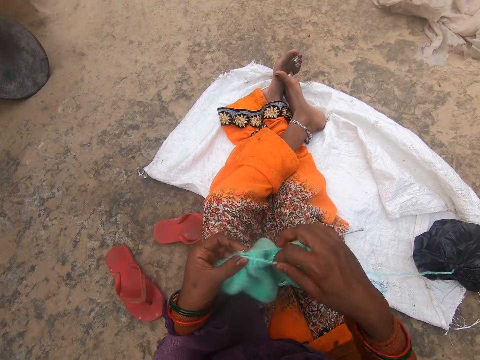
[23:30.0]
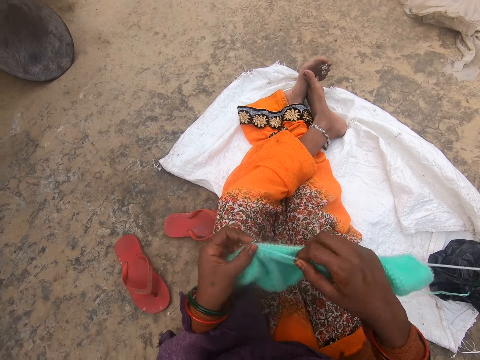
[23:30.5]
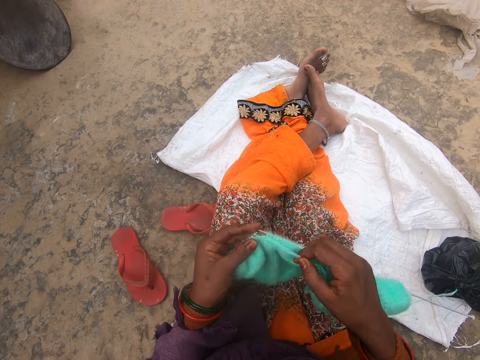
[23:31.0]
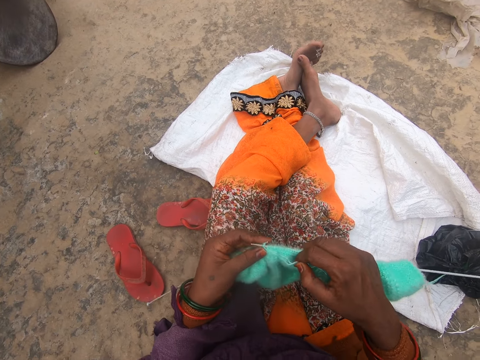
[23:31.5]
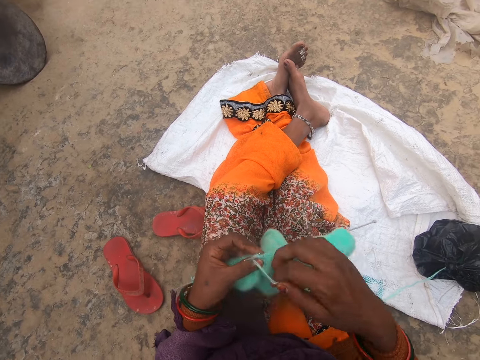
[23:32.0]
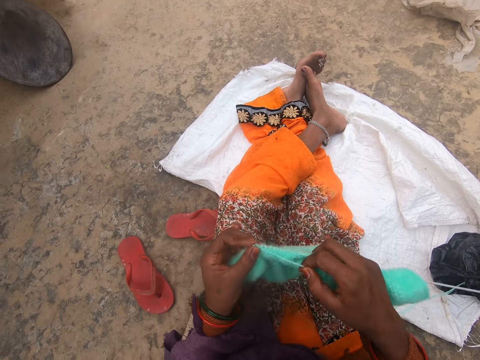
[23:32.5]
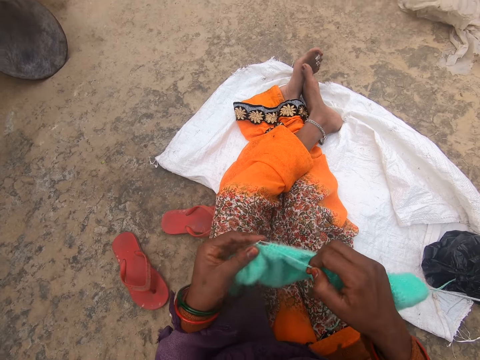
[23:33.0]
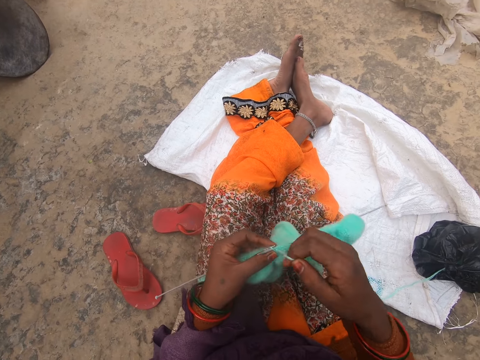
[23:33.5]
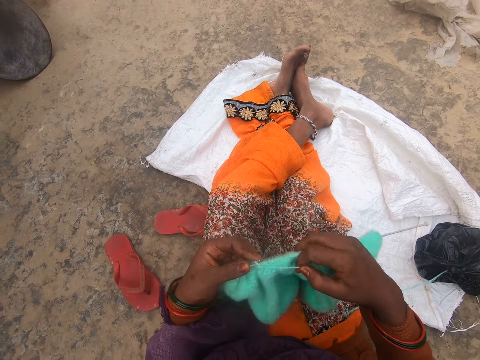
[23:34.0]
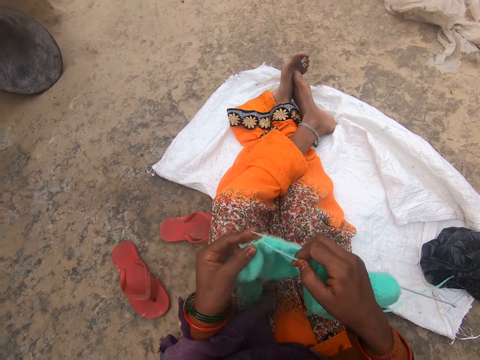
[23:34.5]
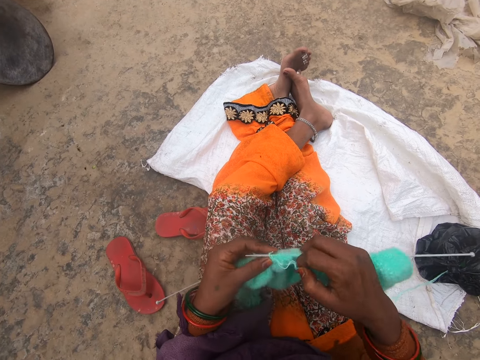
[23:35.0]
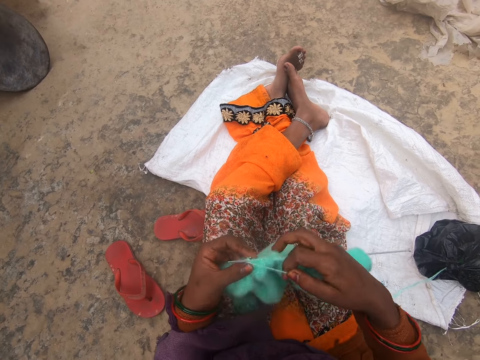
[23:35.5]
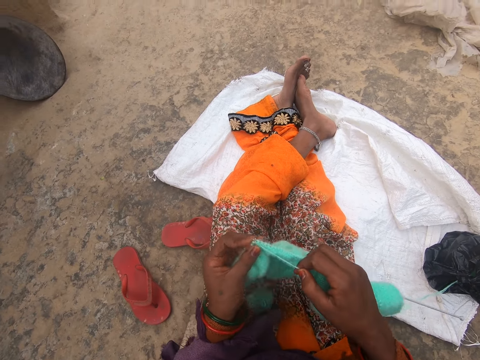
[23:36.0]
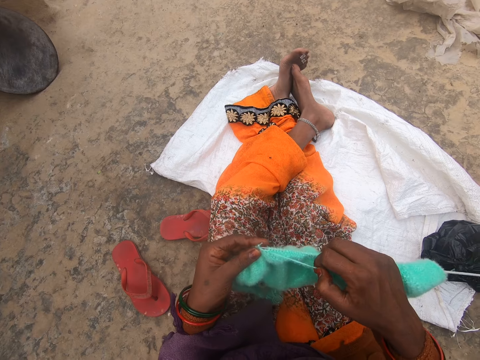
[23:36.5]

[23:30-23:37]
The camera wearer knits.

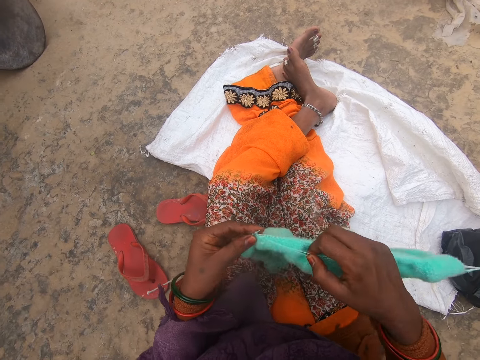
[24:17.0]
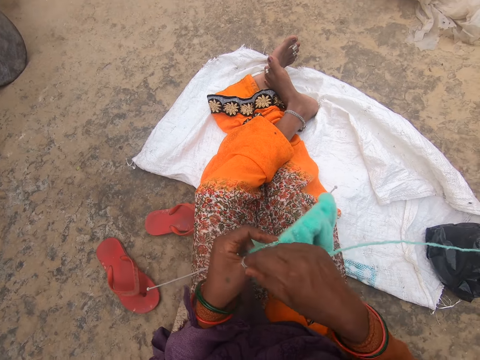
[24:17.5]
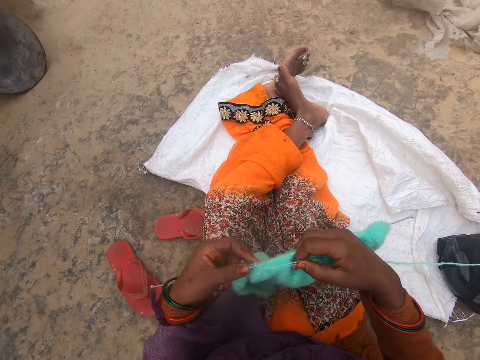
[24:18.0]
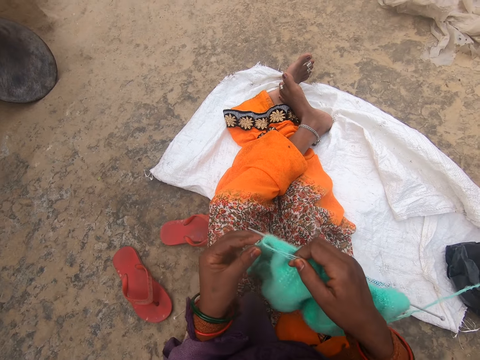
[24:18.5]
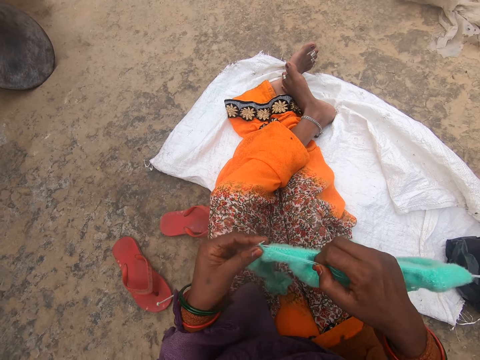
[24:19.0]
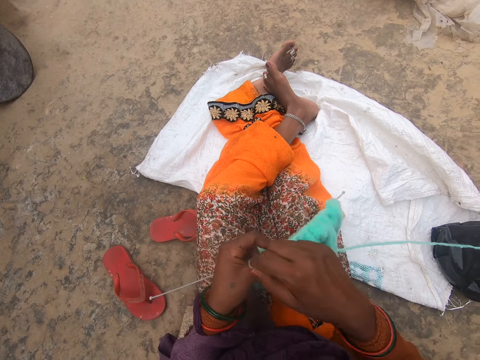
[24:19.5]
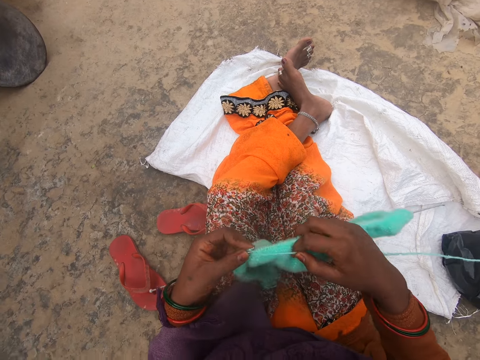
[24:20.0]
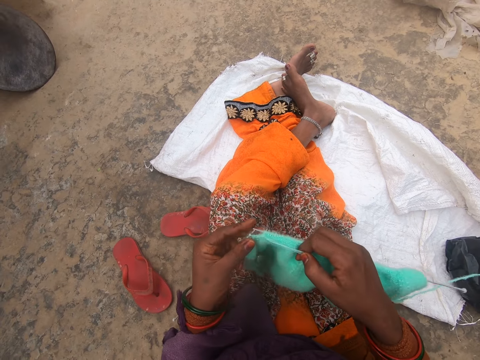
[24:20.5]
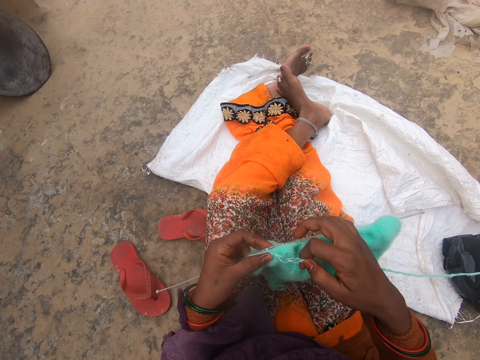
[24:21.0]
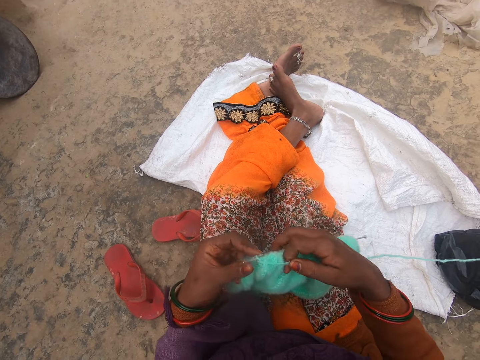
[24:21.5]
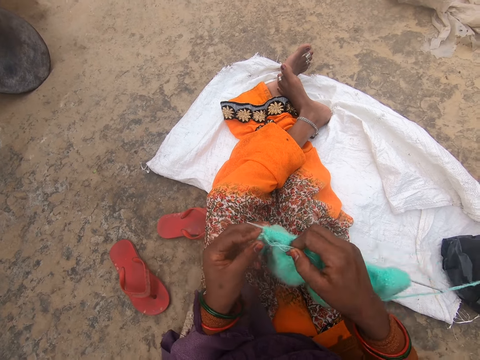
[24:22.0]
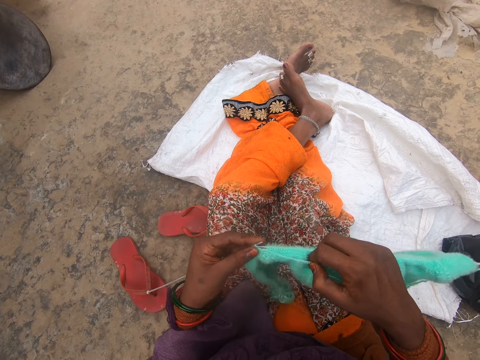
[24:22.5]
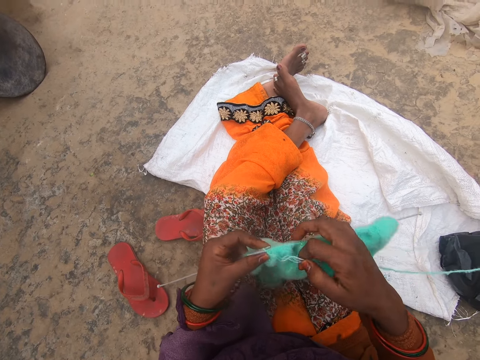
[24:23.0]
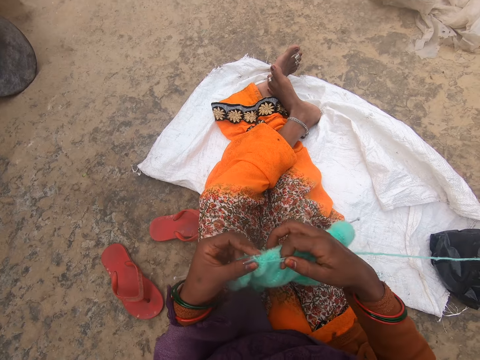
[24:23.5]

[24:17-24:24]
The camera wearer talks.

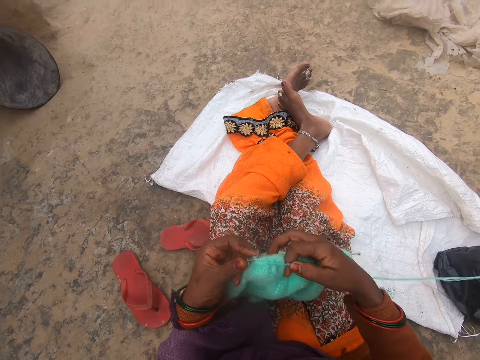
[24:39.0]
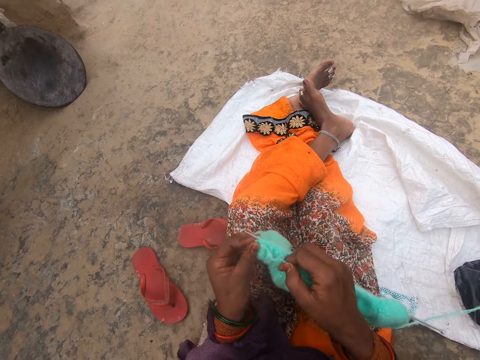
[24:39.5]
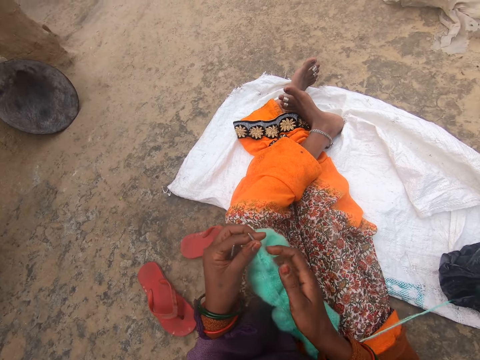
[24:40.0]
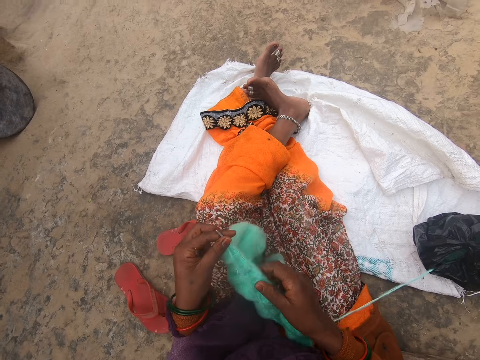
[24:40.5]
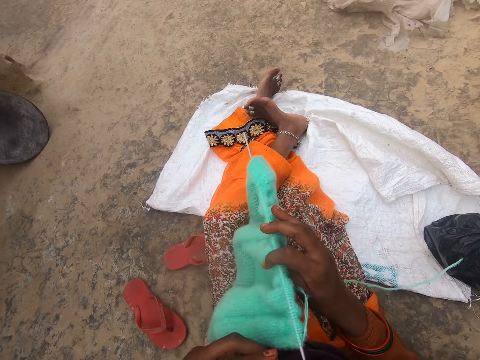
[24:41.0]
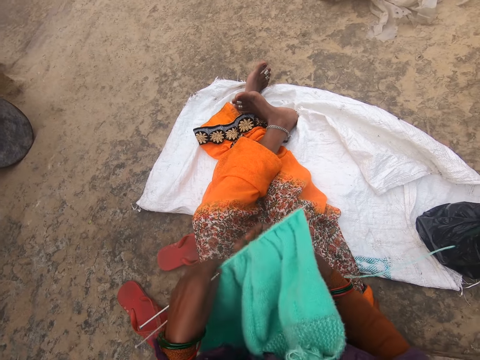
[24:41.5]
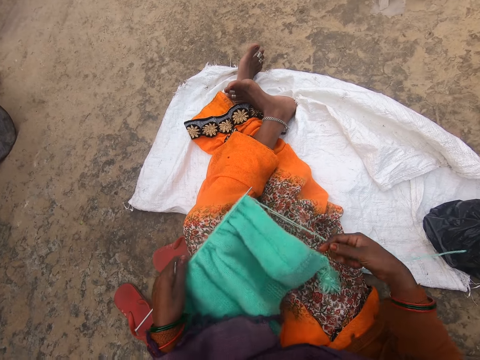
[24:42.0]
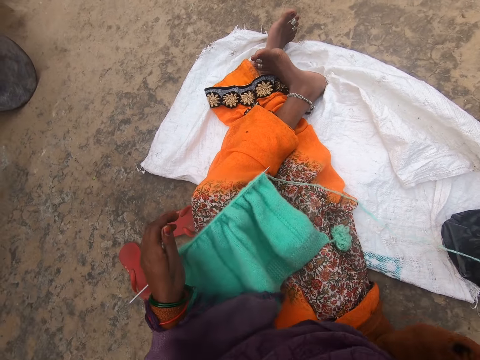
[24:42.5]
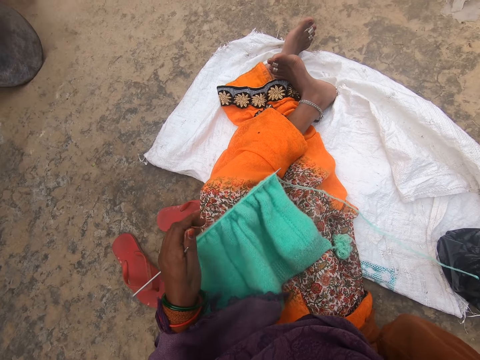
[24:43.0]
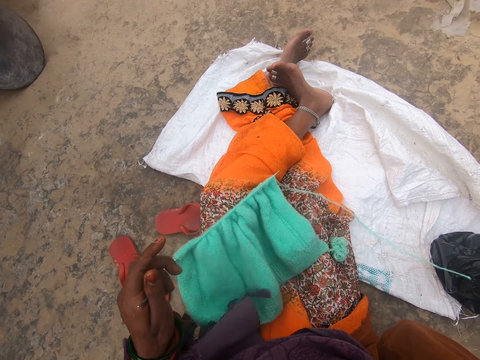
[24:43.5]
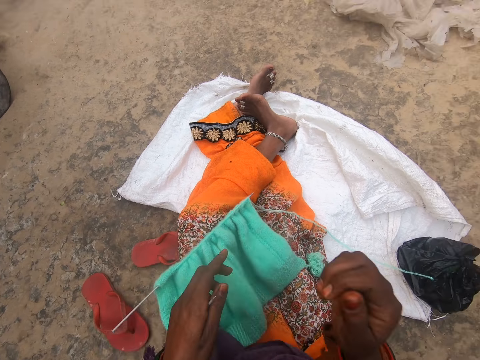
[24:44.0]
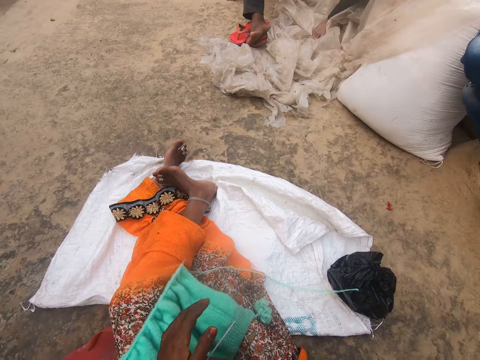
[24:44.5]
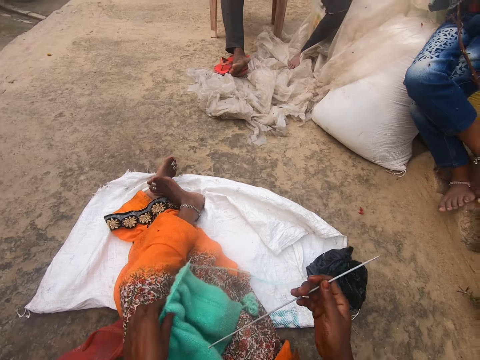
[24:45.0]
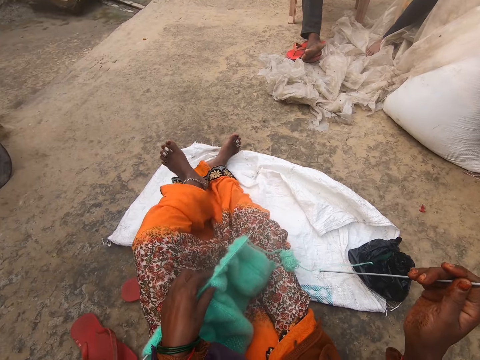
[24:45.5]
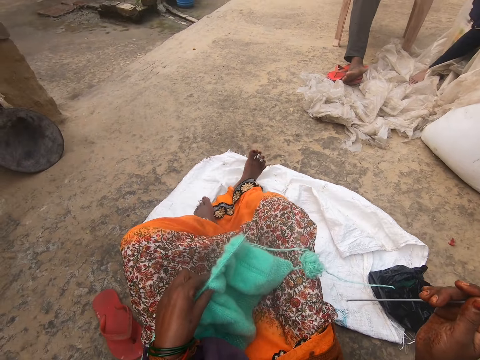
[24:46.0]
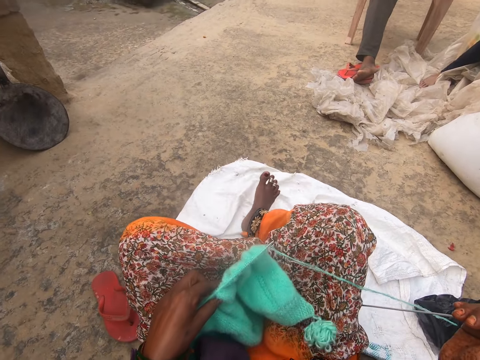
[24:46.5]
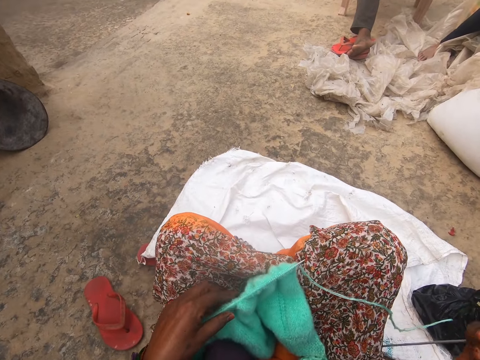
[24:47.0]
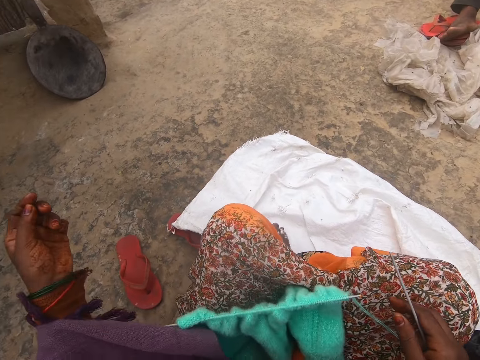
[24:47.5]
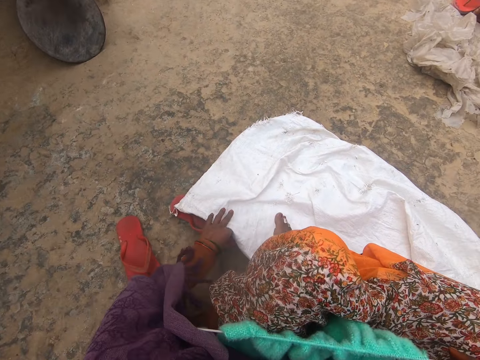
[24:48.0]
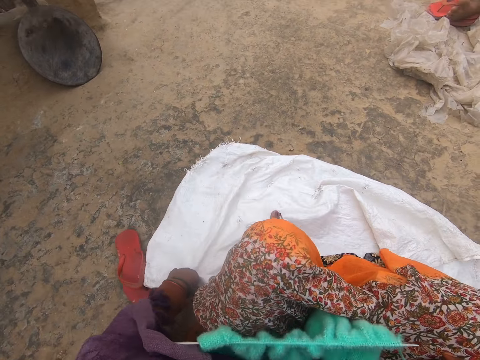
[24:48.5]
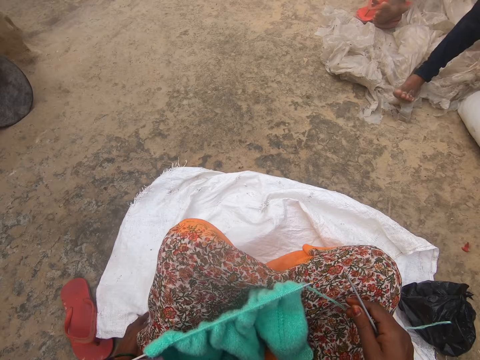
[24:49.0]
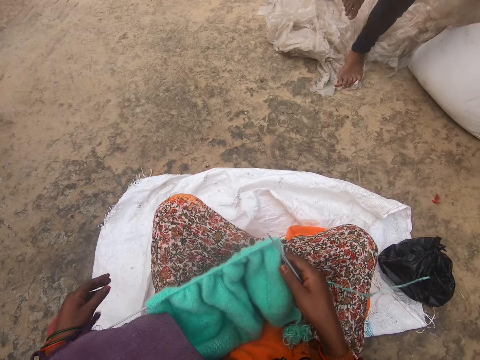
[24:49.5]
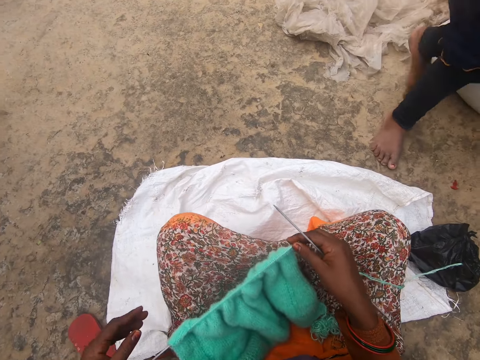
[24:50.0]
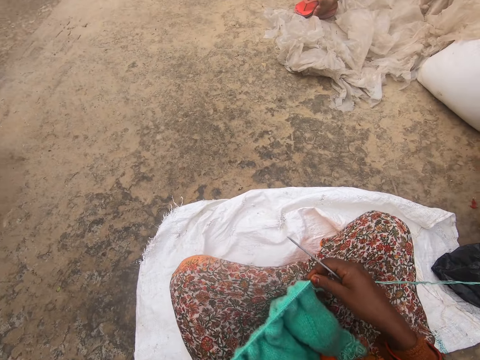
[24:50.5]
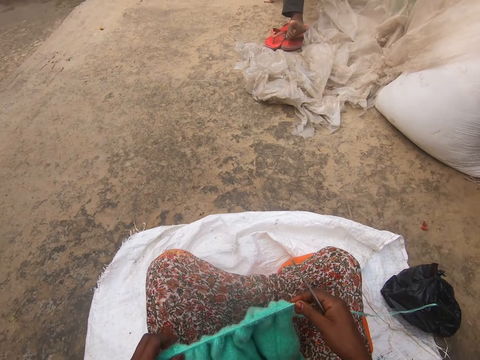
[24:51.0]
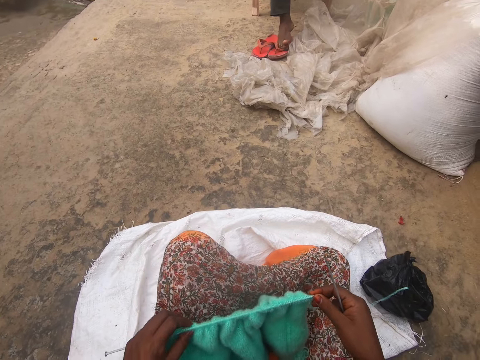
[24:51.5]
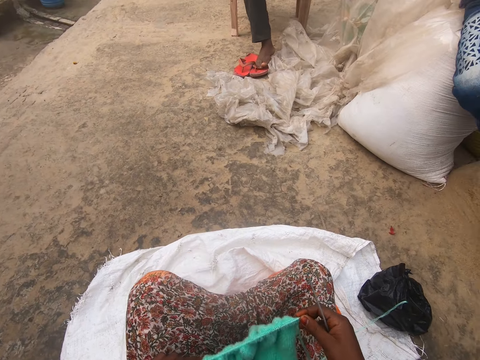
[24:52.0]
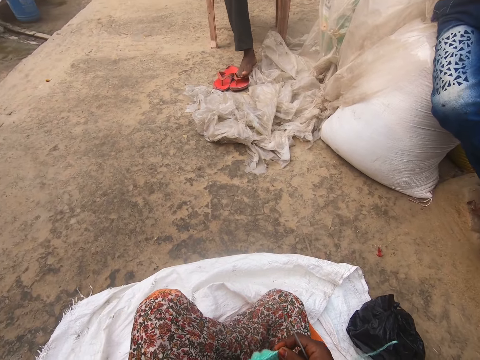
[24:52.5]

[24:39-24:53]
The camera wearer adjusts the fabric. She turns the fabric to the other side. She drops the fabric on her lap. She folds her legs. She adjusts the sack and pulls the sack on the floor. A person walks around.
